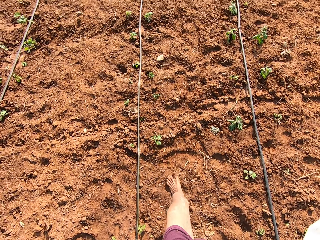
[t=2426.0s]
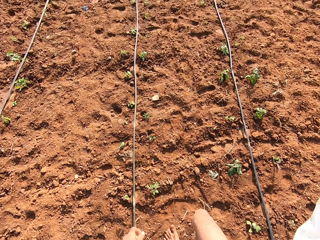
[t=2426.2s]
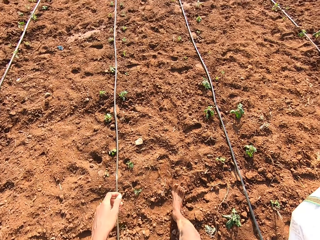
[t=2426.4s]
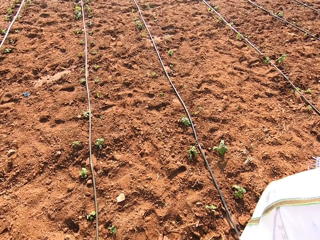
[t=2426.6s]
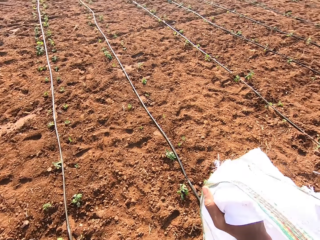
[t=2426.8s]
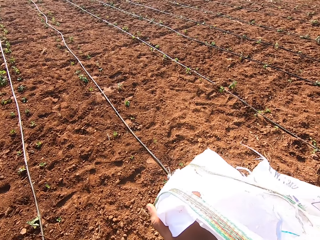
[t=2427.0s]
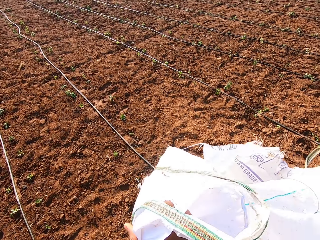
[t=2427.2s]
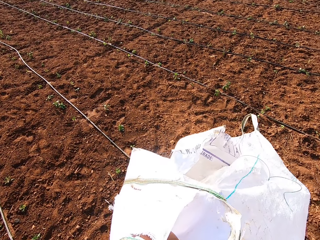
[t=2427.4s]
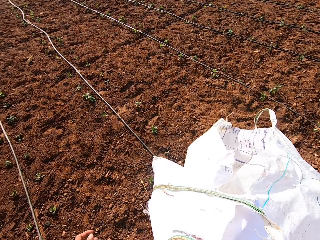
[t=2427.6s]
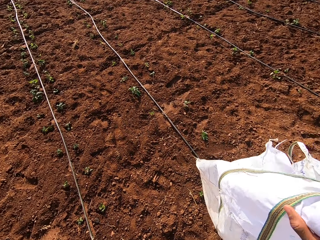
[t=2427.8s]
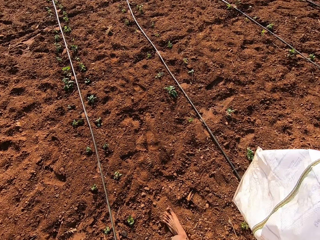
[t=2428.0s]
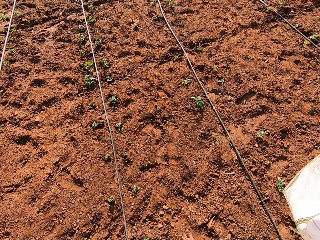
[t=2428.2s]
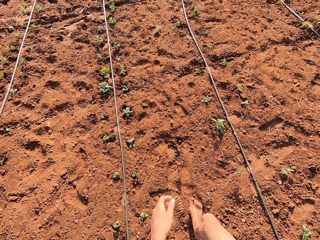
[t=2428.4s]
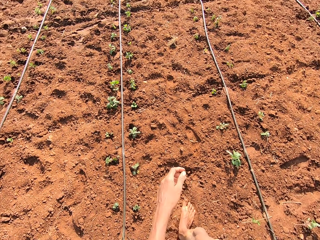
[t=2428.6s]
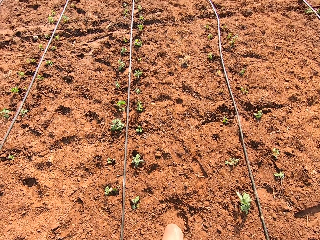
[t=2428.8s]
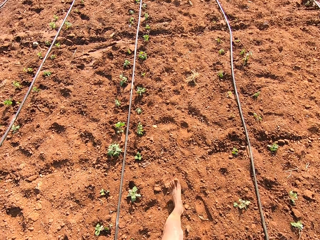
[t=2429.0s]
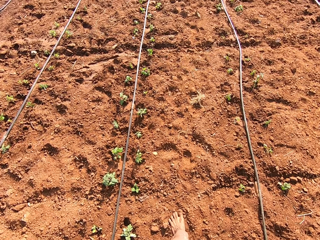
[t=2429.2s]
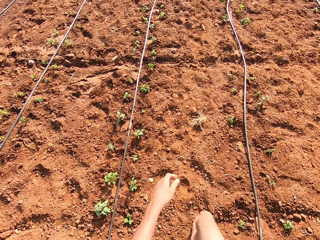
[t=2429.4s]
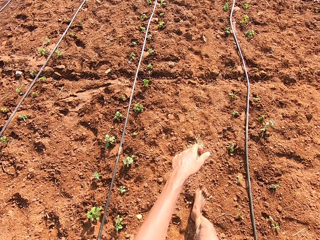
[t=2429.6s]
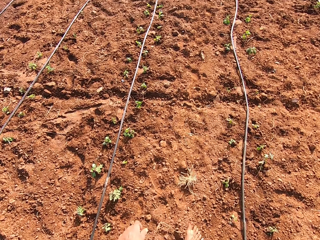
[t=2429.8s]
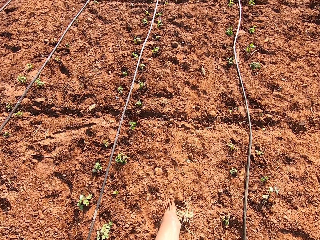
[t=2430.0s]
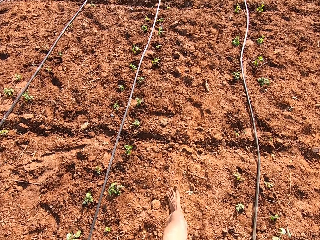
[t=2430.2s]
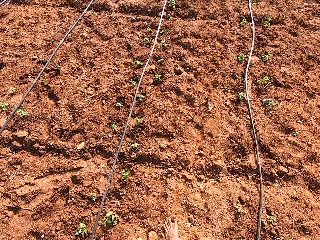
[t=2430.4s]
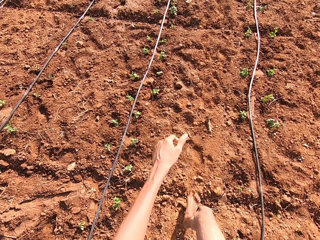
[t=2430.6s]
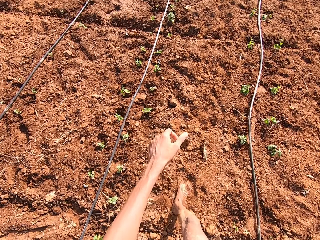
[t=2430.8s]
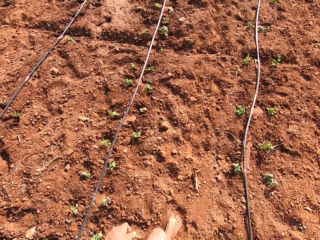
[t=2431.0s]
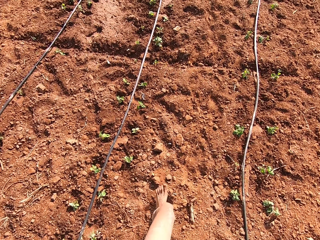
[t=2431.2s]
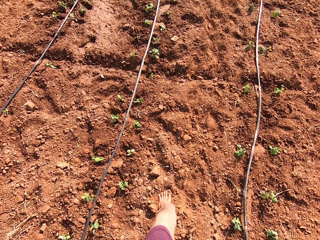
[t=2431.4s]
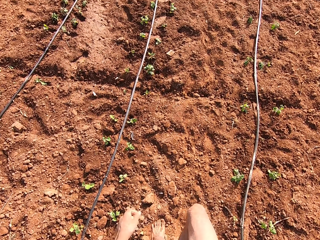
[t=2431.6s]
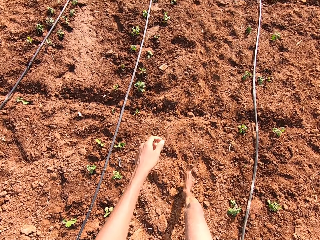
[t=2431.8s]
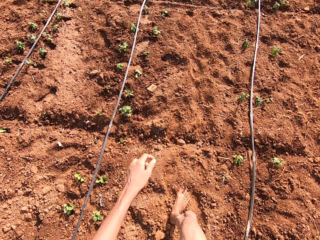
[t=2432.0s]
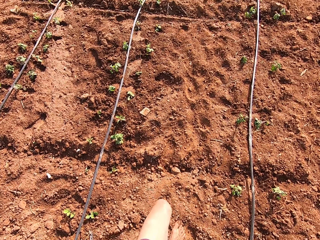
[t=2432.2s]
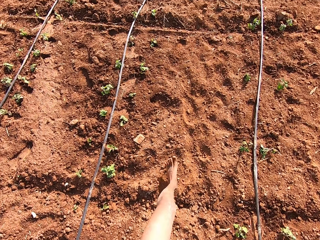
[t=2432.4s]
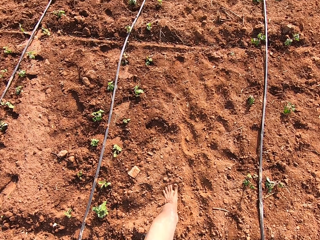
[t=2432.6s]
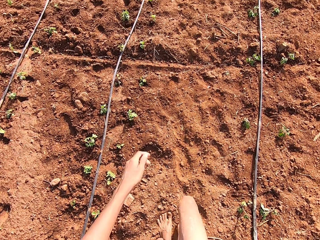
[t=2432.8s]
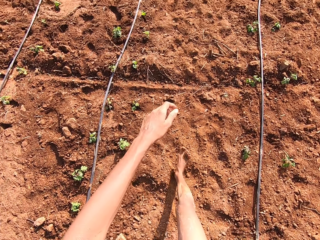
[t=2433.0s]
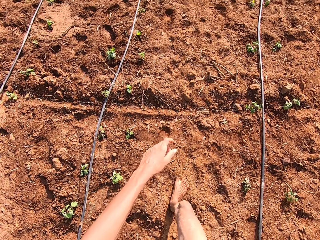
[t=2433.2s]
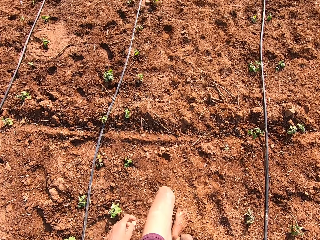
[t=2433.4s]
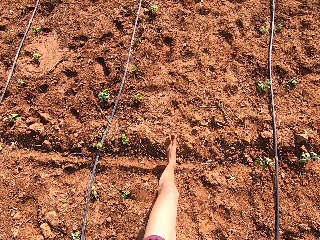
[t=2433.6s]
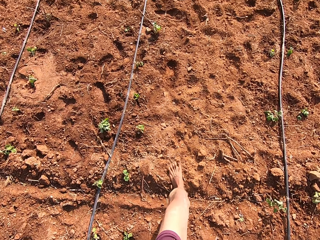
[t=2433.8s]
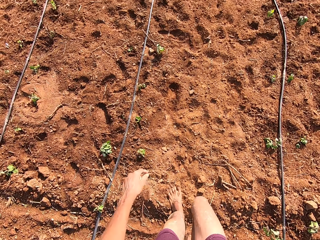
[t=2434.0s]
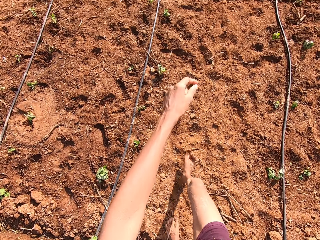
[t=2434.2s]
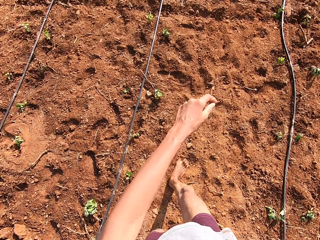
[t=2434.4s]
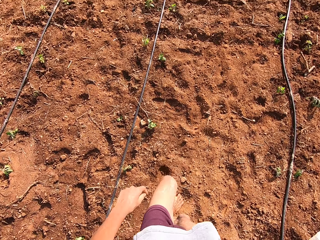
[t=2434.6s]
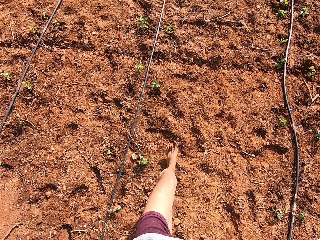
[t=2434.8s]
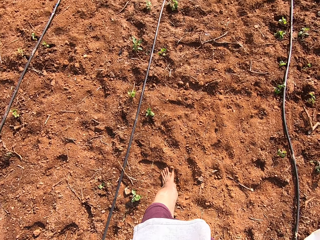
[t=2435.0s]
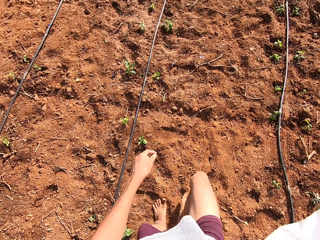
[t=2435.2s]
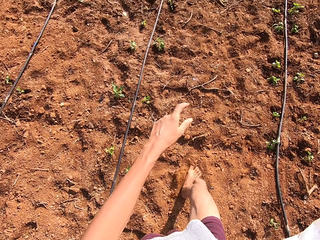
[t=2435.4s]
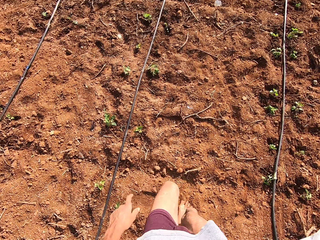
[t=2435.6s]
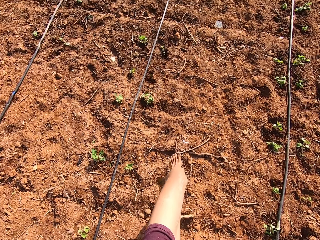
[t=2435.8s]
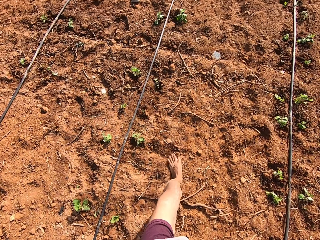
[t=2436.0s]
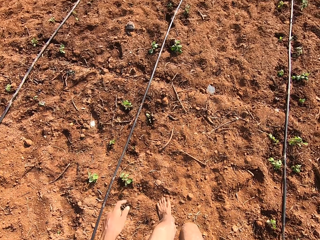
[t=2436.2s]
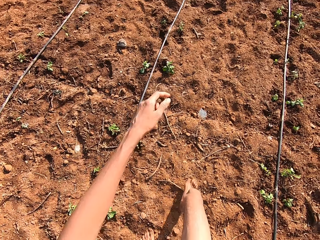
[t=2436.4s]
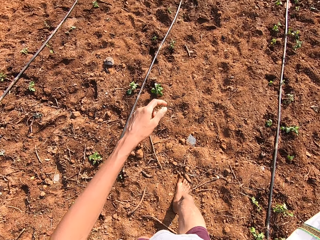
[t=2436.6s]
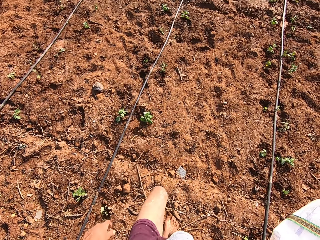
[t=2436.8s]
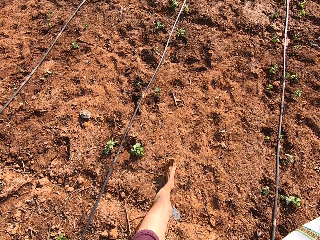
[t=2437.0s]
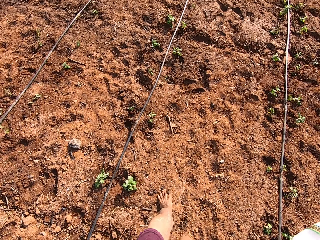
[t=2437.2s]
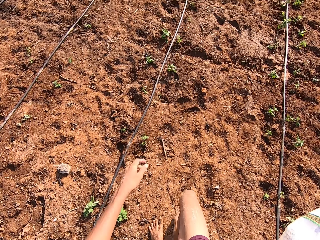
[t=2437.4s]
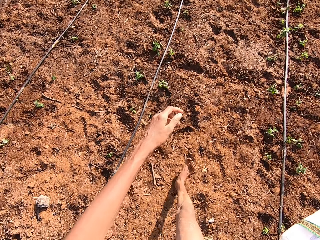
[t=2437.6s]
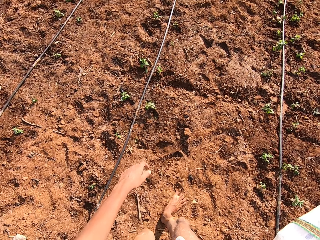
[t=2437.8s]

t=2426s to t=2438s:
The camera wearer walks around.

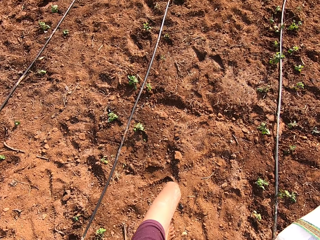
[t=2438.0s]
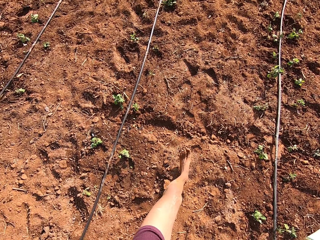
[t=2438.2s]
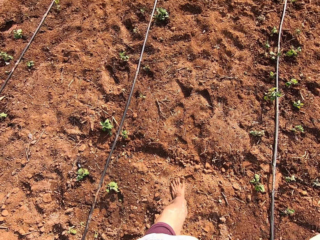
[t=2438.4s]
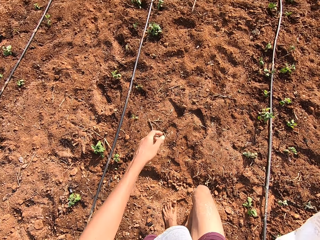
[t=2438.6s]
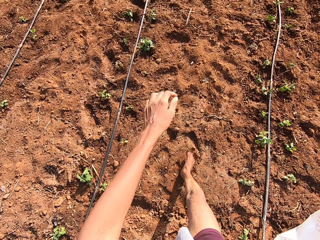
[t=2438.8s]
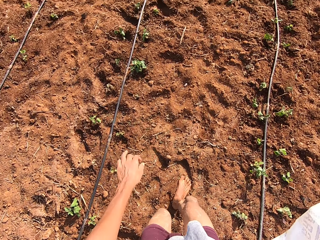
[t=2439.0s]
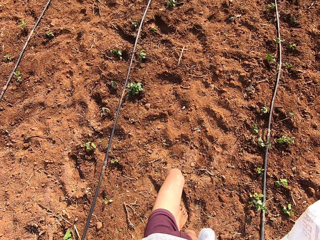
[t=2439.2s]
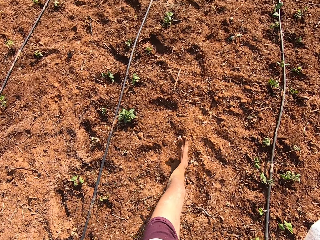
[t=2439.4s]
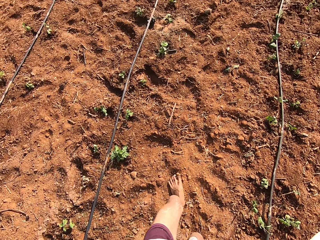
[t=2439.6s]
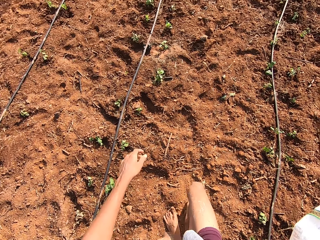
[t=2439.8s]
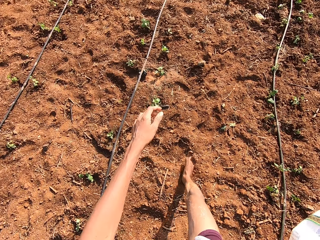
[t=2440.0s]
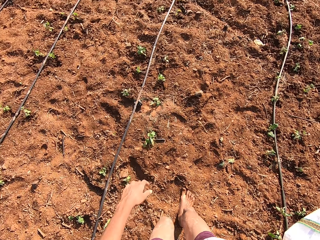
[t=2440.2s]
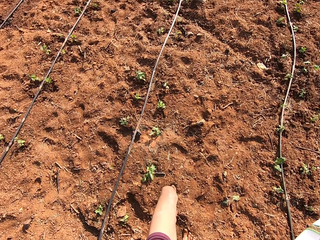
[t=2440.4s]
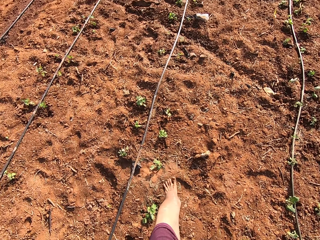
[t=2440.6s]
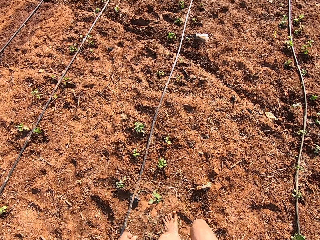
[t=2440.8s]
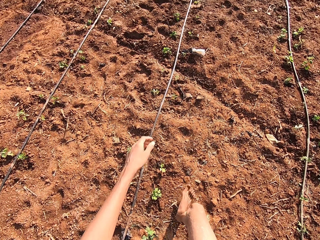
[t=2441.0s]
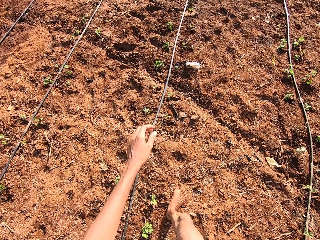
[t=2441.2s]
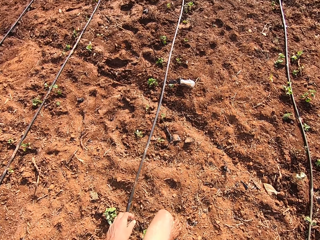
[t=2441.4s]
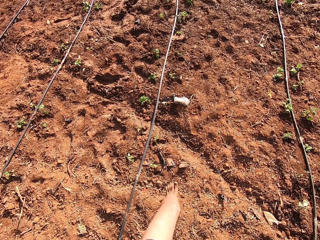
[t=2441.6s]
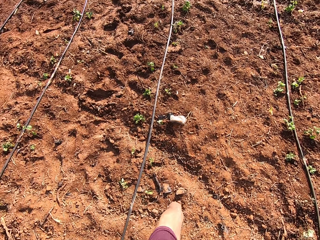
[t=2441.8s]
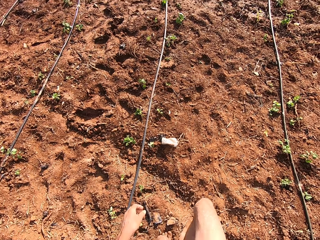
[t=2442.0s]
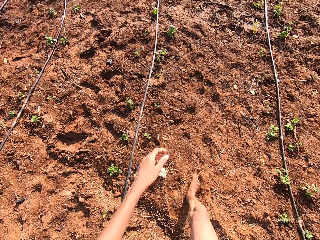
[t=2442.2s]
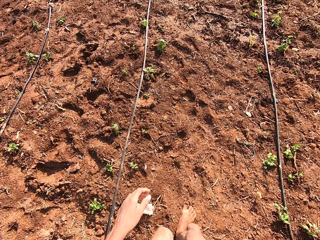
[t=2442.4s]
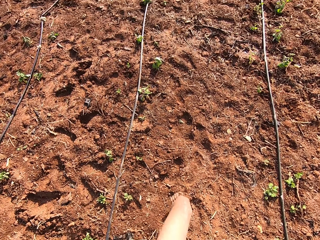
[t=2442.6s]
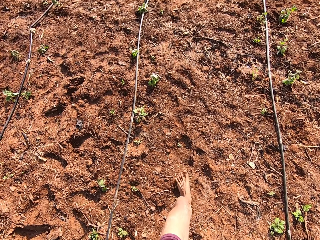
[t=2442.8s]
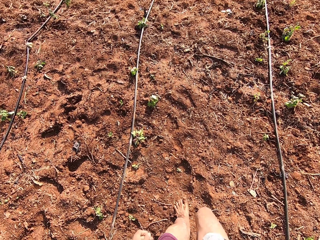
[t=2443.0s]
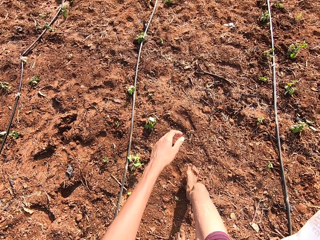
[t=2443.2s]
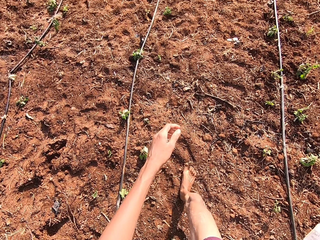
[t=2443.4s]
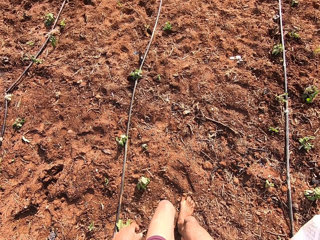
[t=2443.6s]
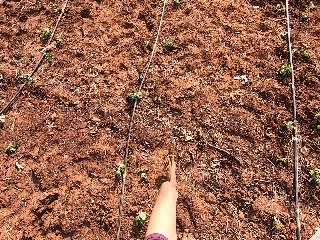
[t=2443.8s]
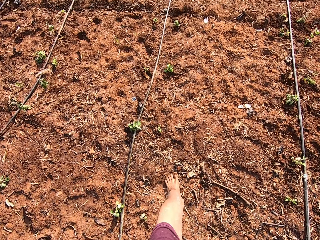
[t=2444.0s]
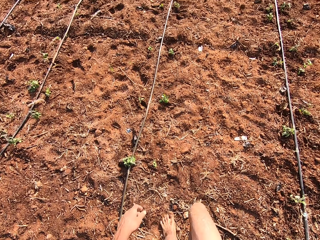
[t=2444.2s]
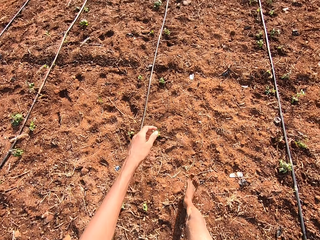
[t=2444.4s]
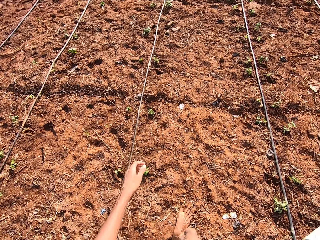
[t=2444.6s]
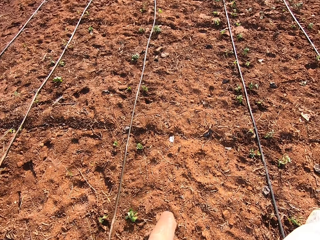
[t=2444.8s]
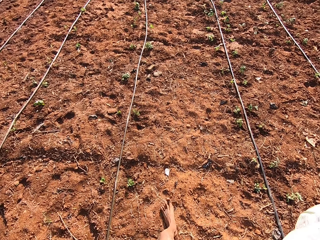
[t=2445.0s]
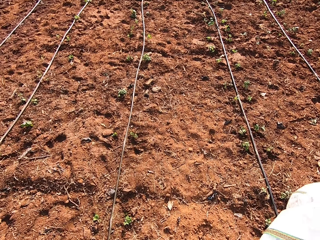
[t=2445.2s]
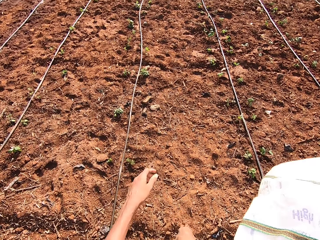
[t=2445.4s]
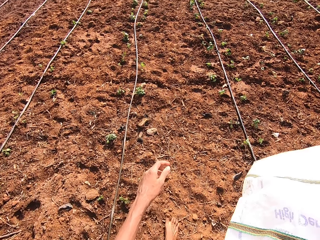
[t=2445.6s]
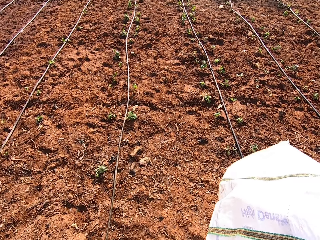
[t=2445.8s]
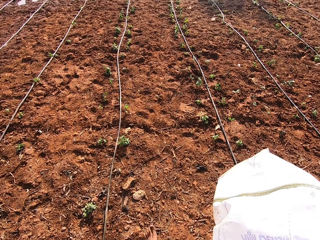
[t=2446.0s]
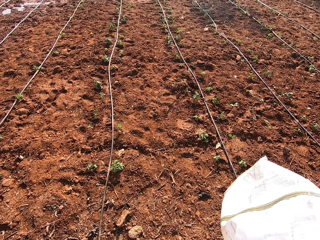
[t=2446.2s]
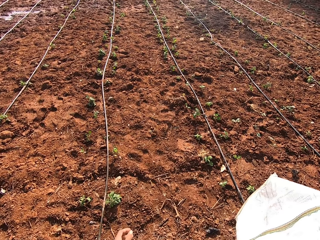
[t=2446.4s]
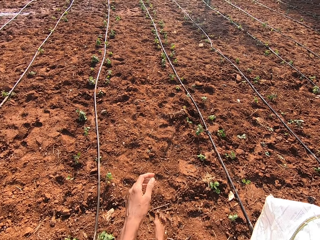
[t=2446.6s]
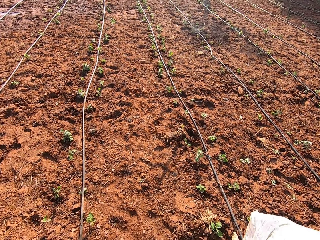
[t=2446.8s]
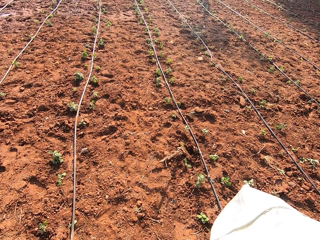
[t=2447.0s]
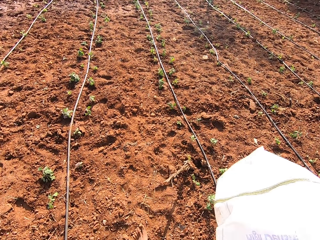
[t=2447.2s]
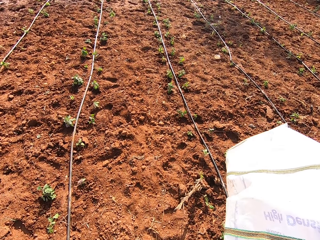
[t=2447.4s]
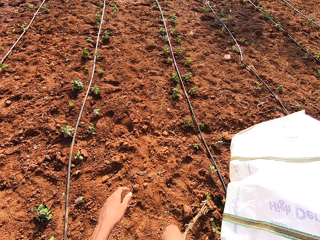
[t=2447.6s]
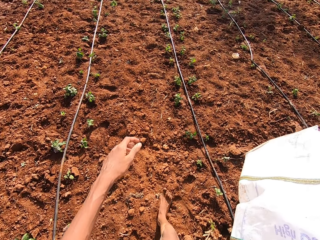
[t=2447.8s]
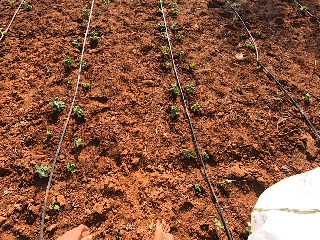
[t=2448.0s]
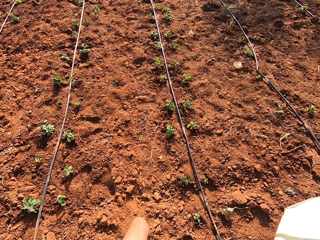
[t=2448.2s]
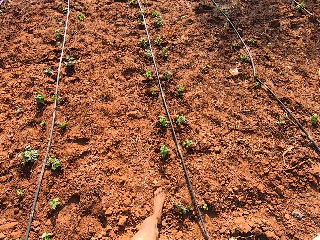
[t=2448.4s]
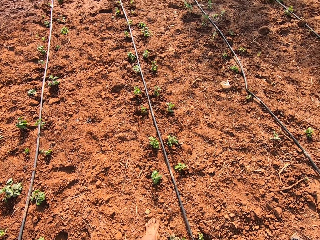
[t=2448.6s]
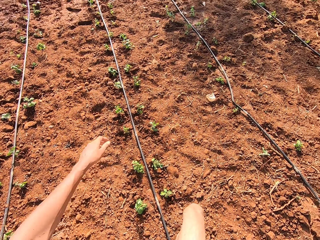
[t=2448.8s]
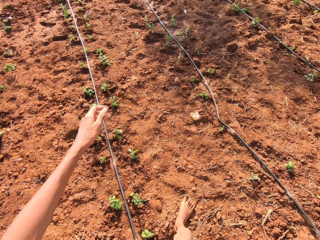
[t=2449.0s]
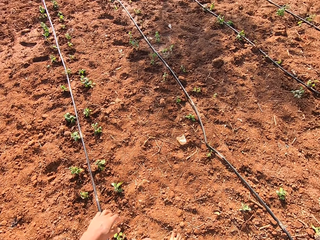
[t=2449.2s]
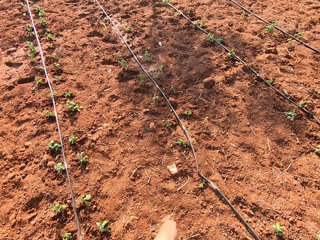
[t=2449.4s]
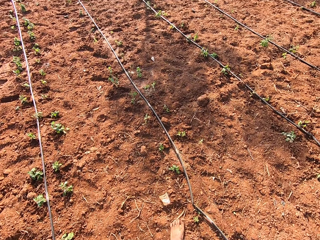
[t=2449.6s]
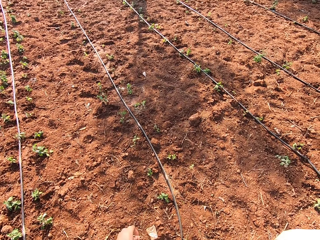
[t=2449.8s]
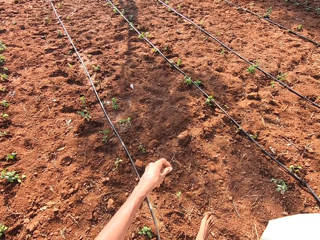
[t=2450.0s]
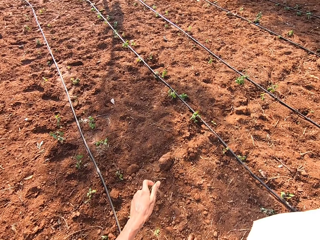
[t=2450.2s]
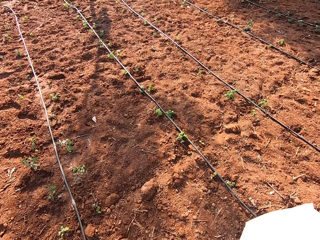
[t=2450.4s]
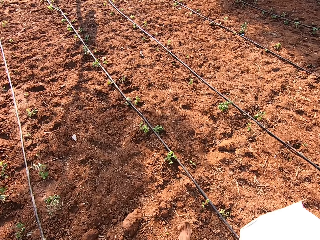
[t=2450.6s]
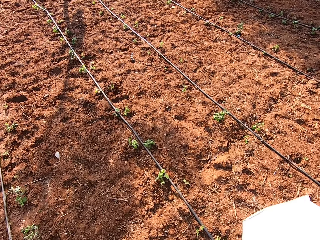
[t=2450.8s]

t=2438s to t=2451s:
The camera wearer holds a sack with his right hand.
